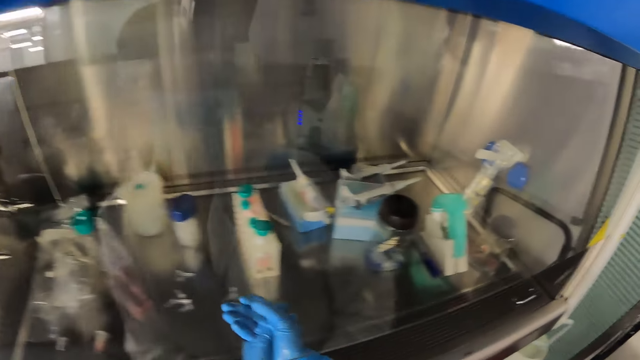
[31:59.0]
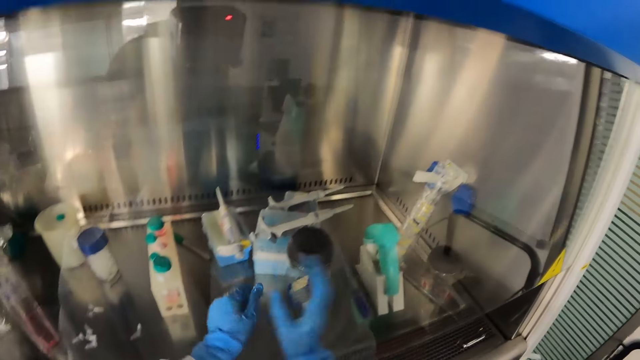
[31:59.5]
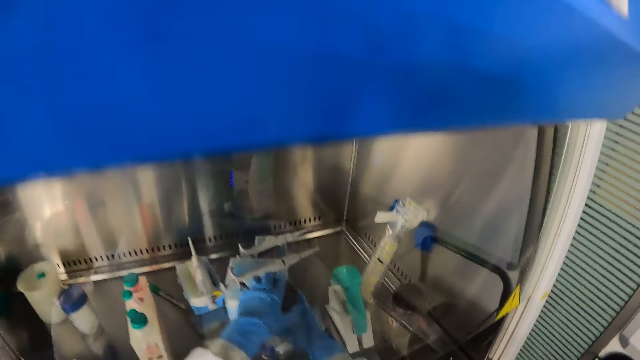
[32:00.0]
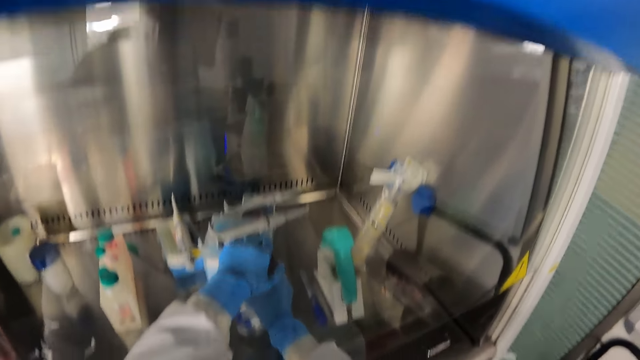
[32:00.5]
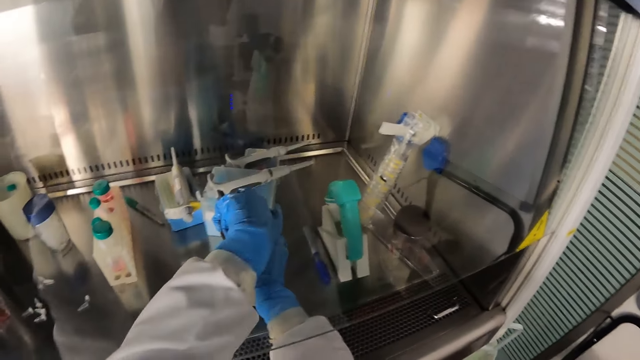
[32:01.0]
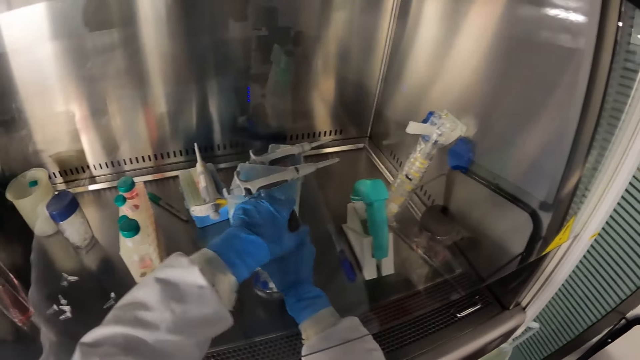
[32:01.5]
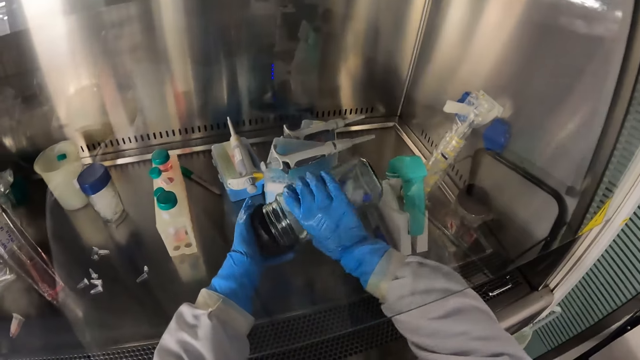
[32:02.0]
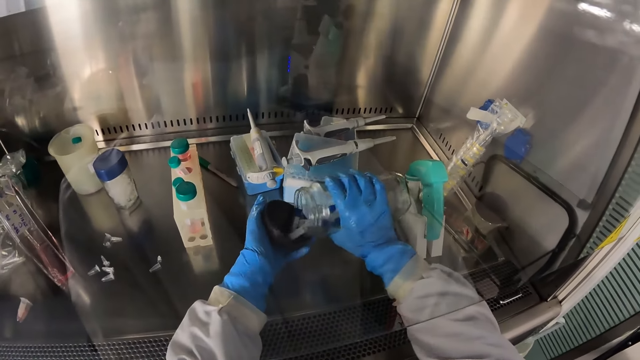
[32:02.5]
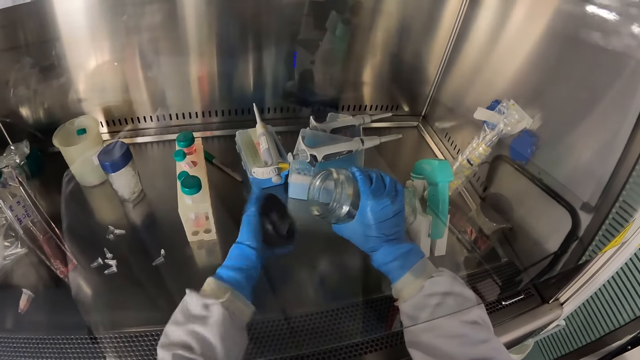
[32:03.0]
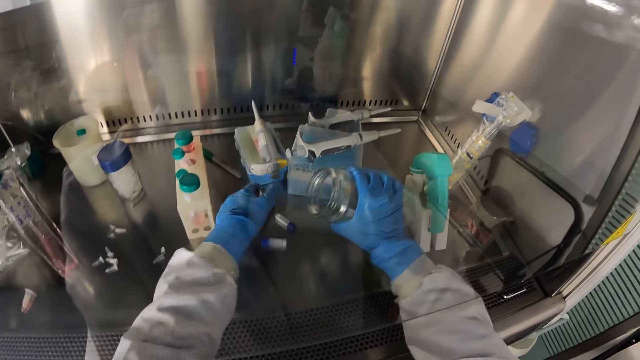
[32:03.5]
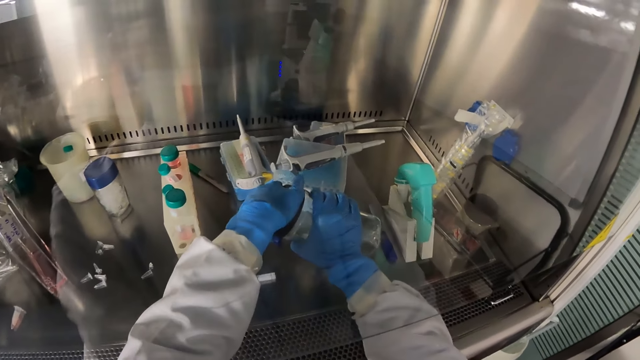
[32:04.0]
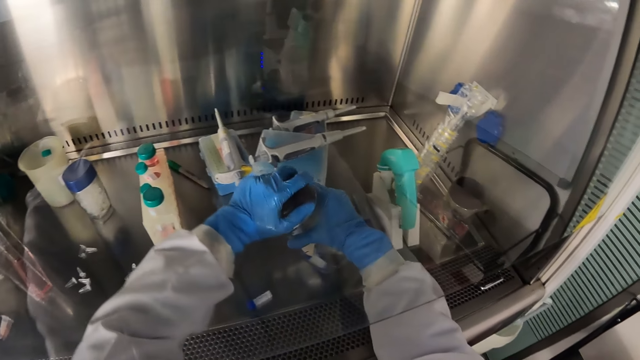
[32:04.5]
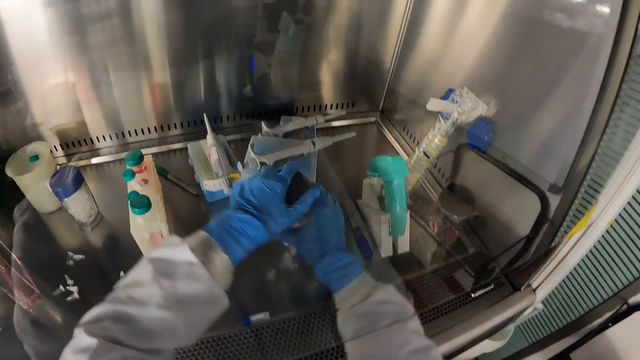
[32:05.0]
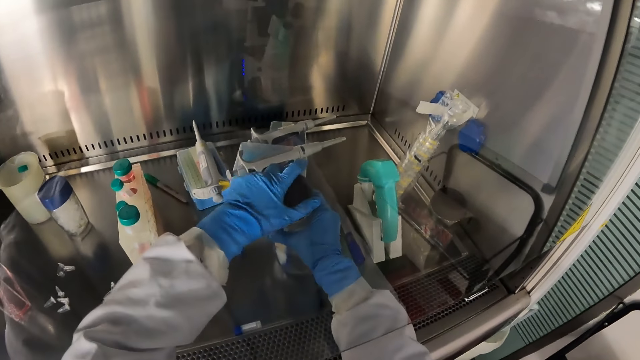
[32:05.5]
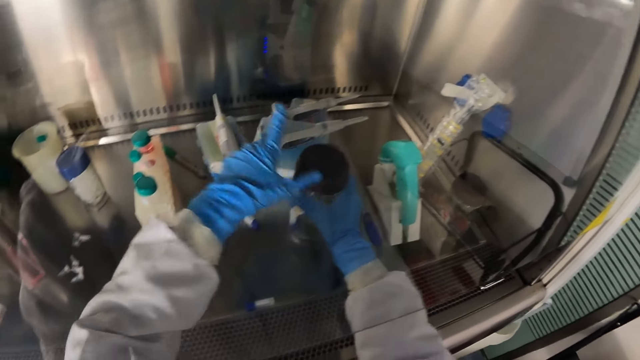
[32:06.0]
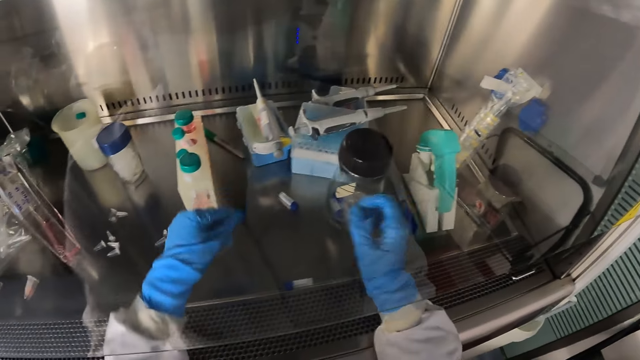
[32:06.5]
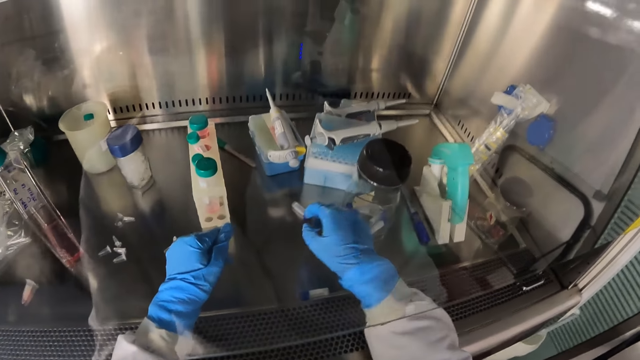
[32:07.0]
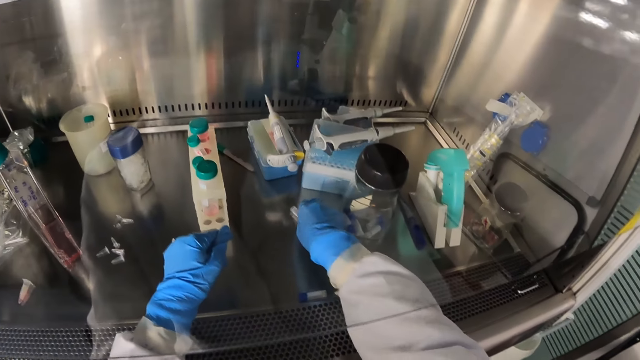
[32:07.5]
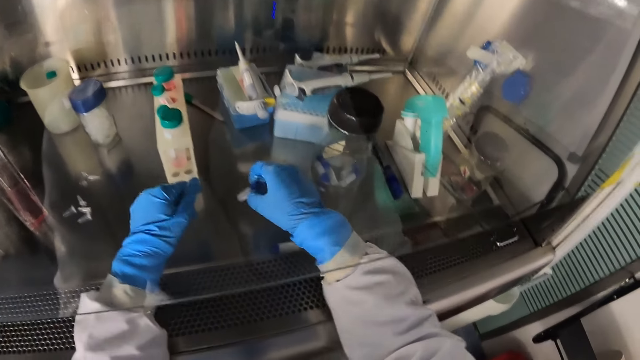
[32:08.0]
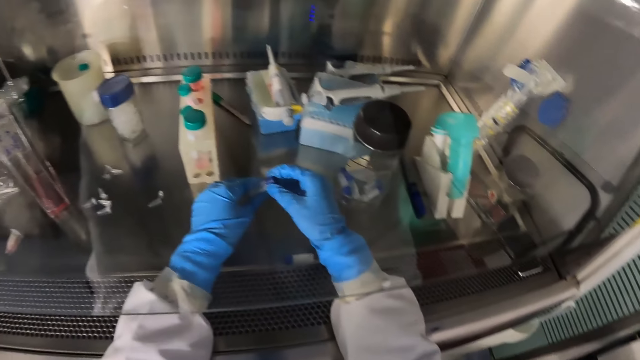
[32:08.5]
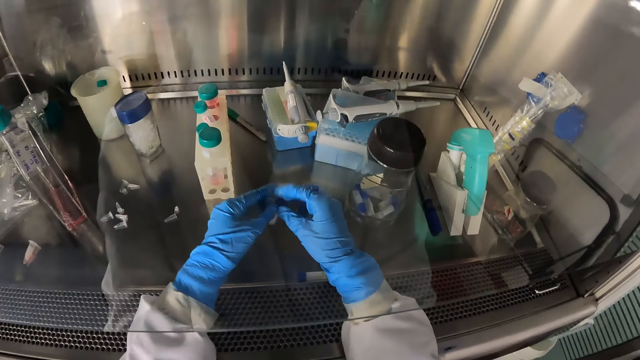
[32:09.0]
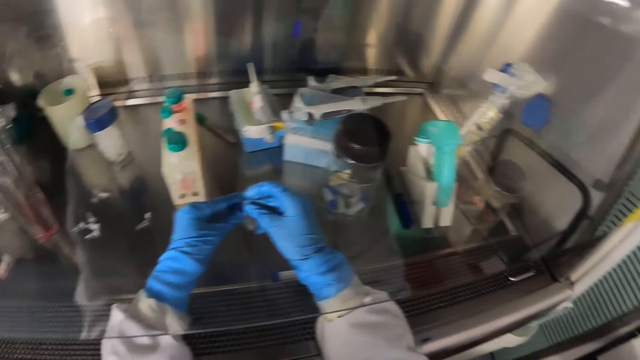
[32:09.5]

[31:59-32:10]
The camera wearer opens the laboratory glassware in the laboratory shelf with both hands. She picks up a container from the counter. She pours some test tubes from the laboratory glassware in her right hand in its cover in her left hand. She pours the test tubes in the cover in her left hand on the laboratory shelf. She removes small bottles from the container. She covers the laboratory glassware in her right hand with its cover in her left hand. She places the lab glassware in her right hand in the laboratory shelf. She picks up a test tube from the laboratory shelf with her right hand. She passes the test tube from her right hand to her left hand.

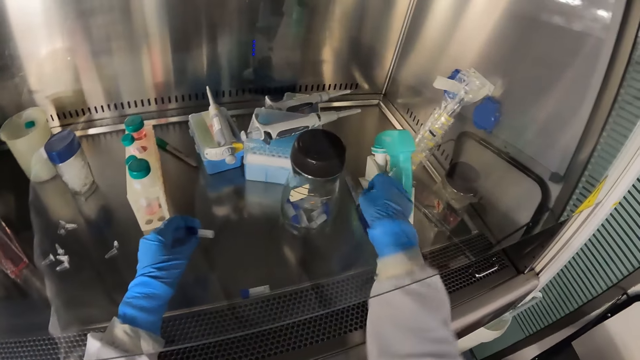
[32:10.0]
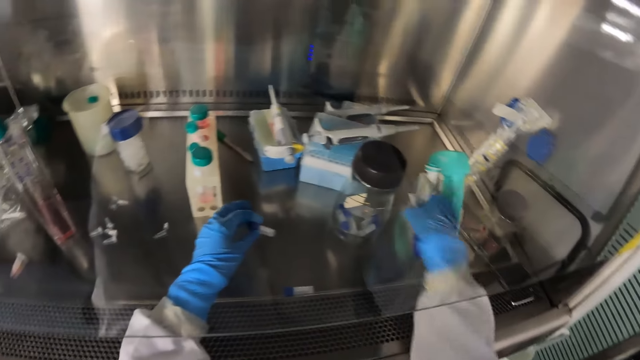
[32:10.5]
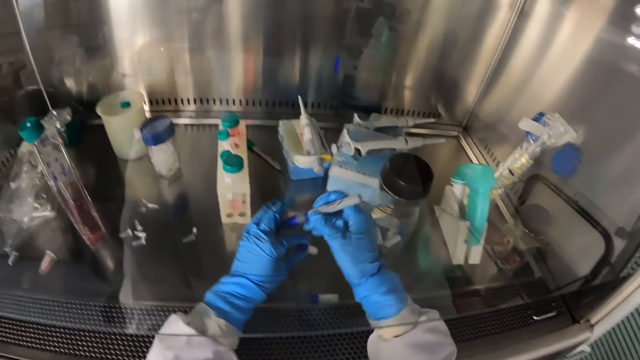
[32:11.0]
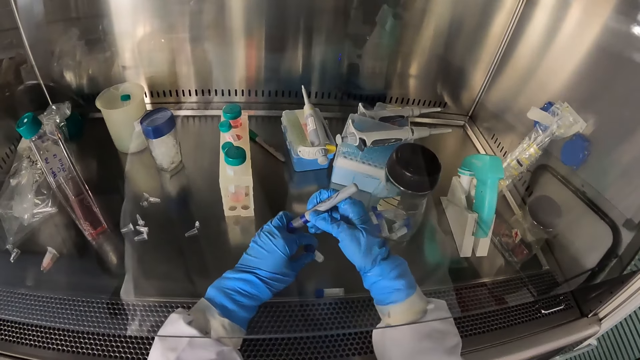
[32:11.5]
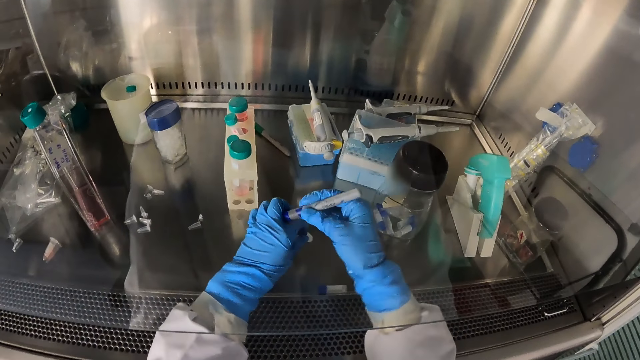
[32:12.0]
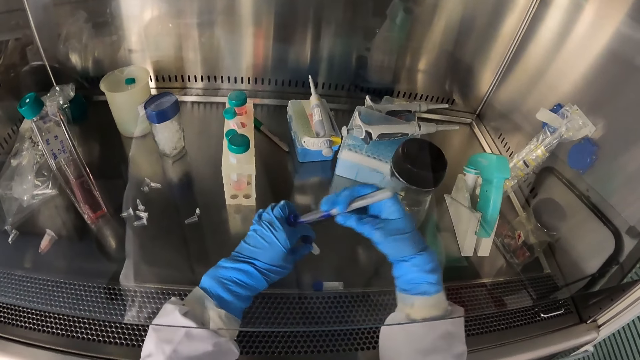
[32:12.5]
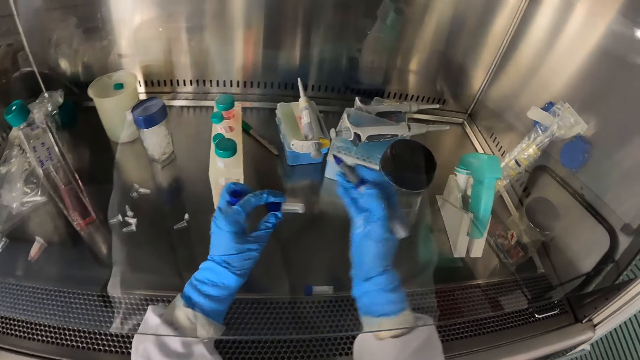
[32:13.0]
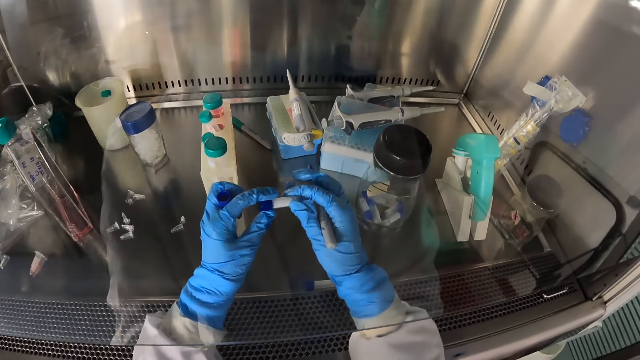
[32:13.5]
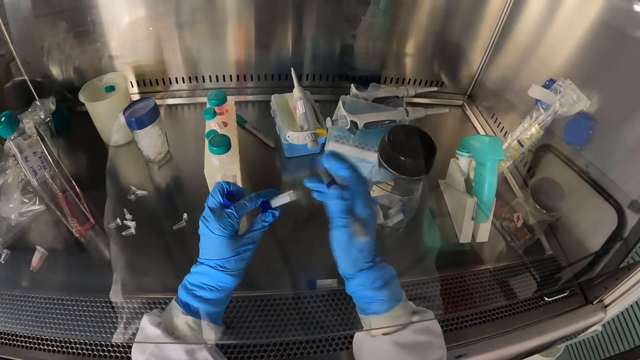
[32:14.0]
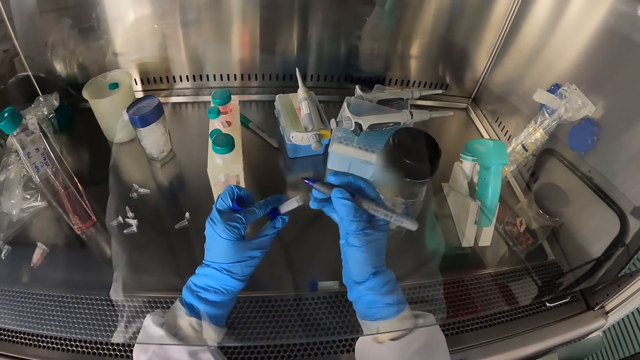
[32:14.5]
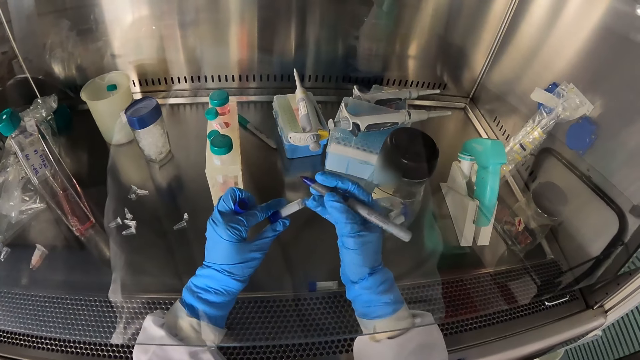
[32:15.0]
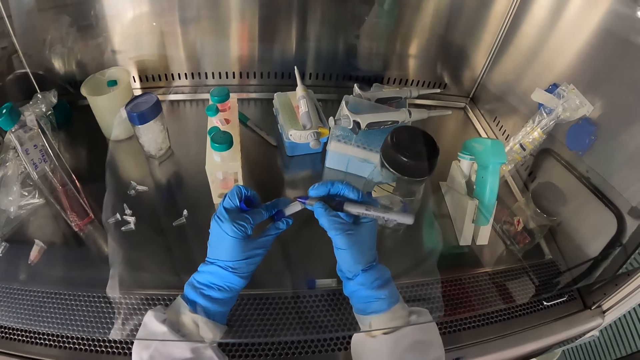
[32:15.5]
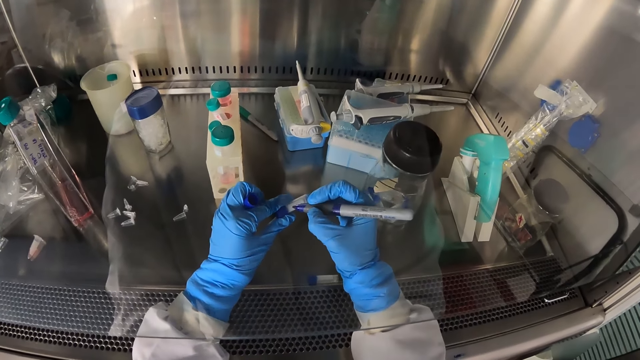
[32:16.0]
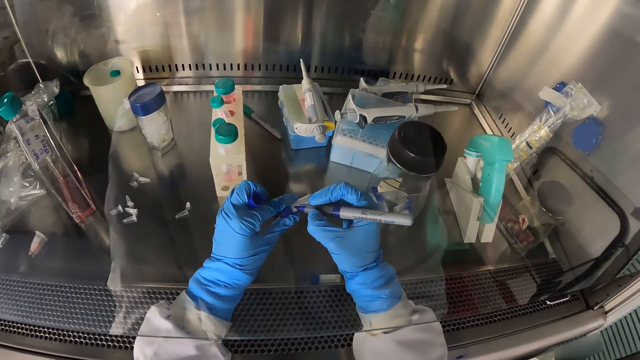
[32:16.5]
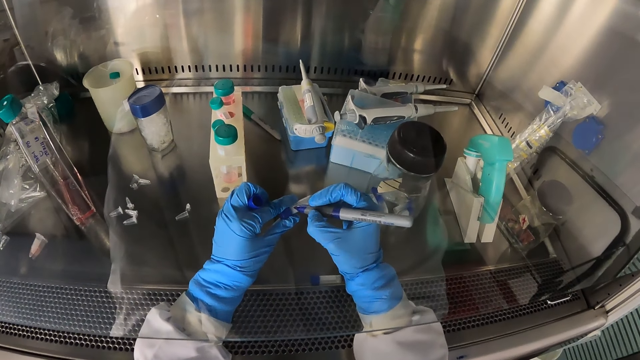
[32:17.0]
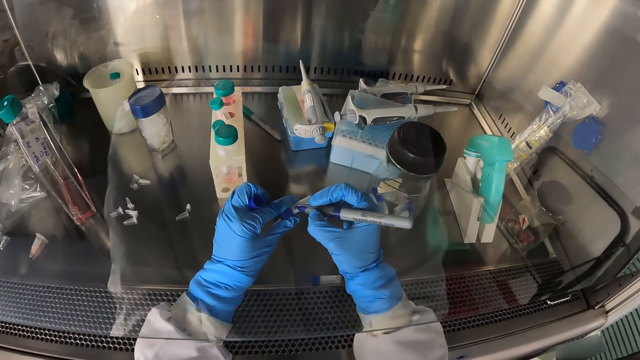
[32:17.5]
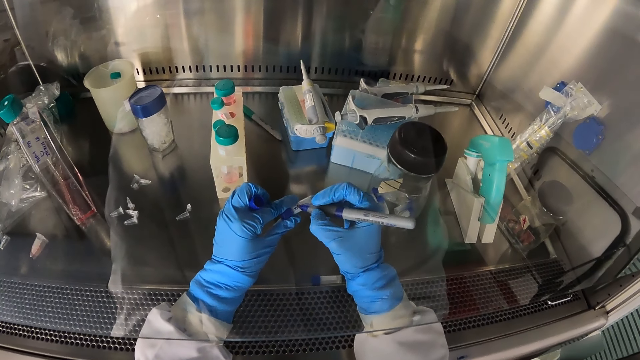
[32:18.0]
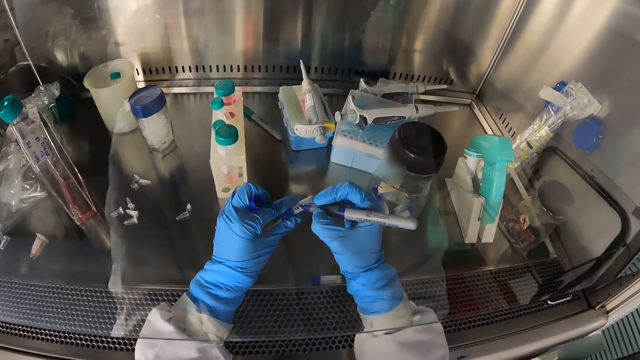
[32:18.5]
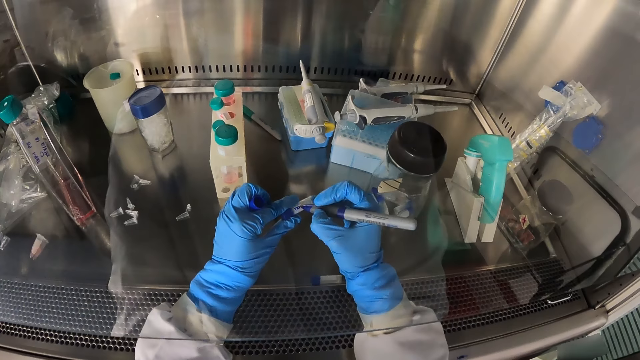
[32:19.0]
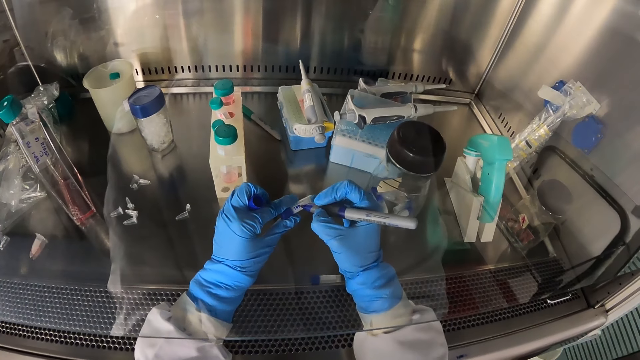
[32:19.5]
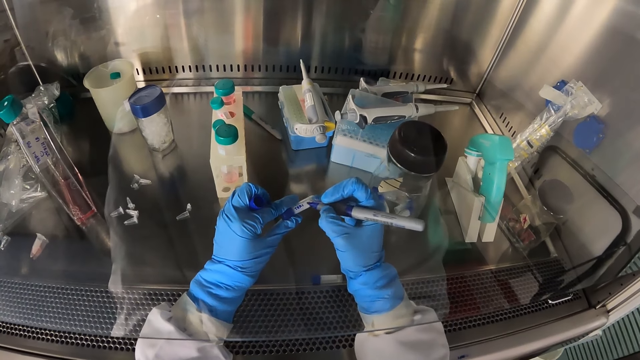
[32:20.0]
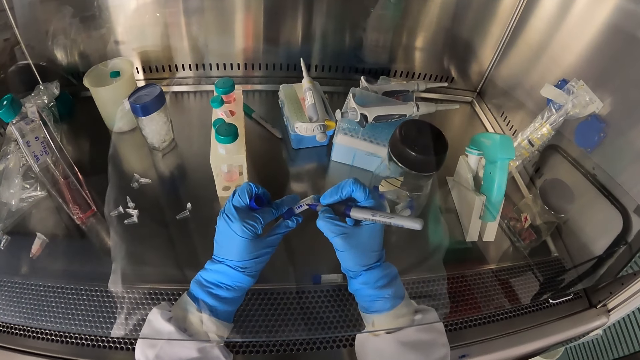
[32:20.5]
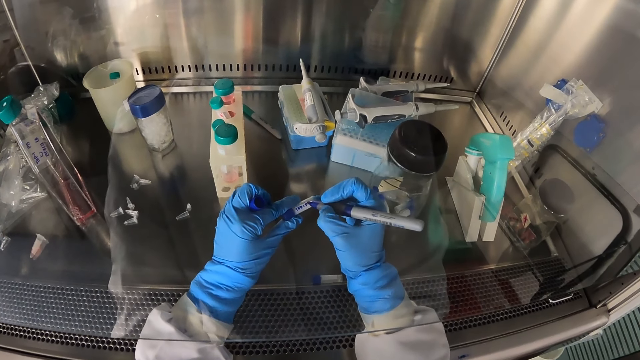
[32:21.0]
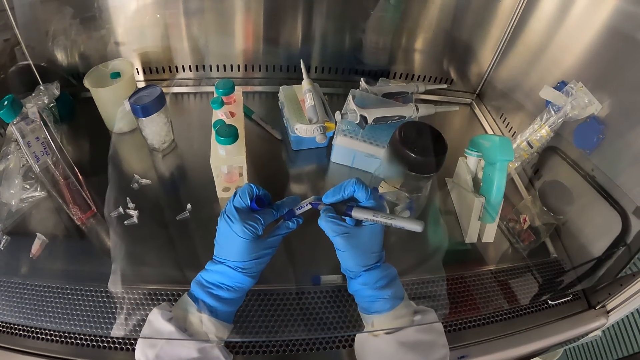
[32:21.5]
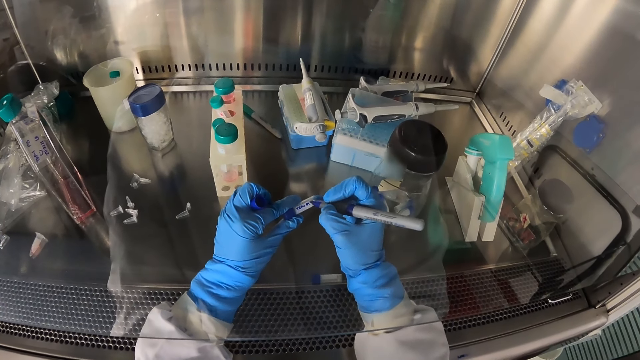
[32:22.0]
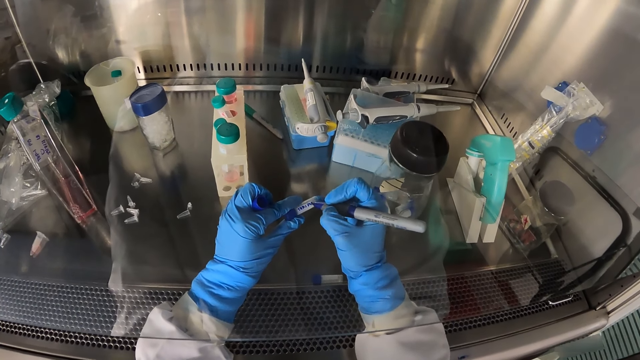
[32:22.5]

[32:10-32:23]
The camera wearer picks up a marker pen from the laboratory shelf with her right hand. She opens the cover of the marker in her right hand with her left hand. She holds the test tube with both hands. She inscribes on the test tube in her left hand with the marker in her right hand.
